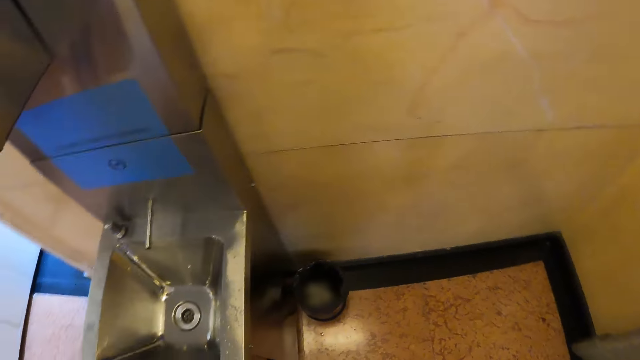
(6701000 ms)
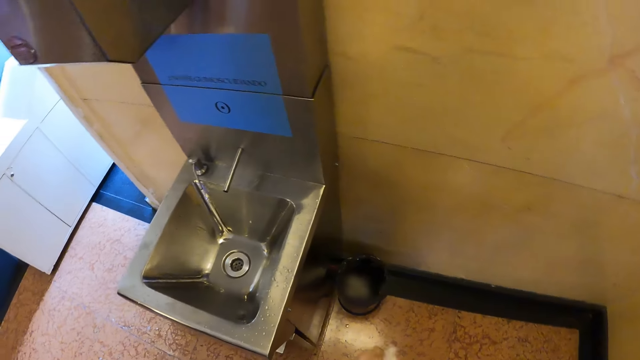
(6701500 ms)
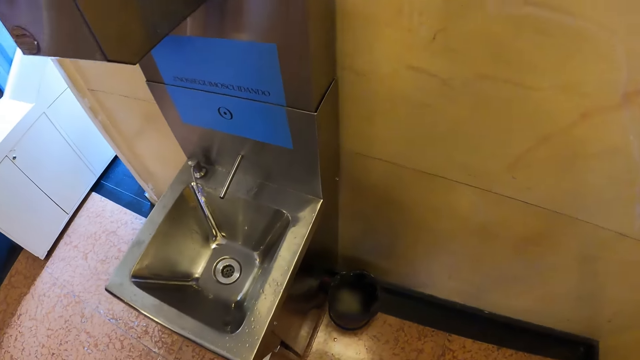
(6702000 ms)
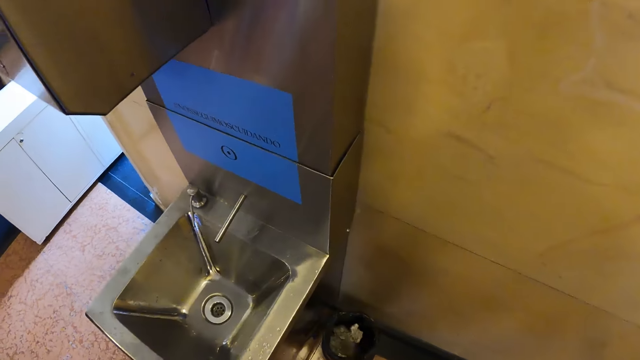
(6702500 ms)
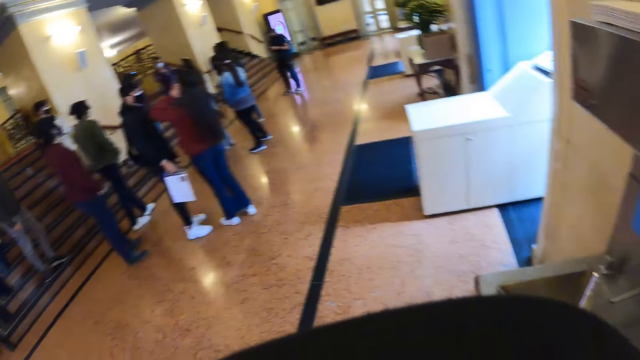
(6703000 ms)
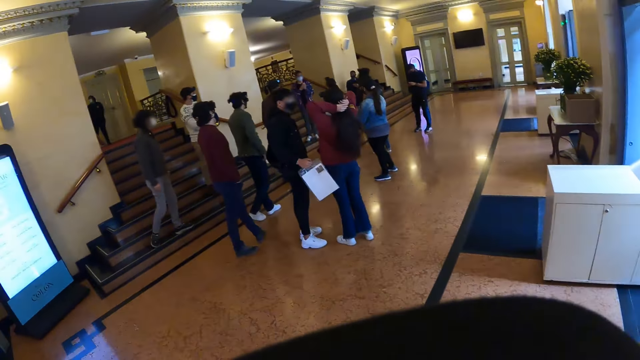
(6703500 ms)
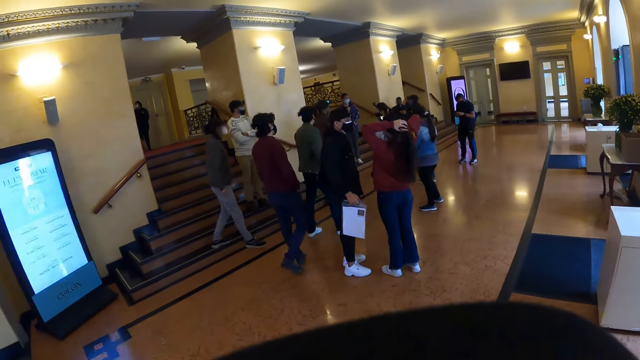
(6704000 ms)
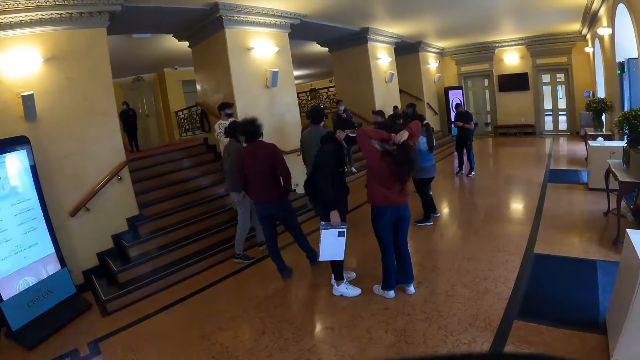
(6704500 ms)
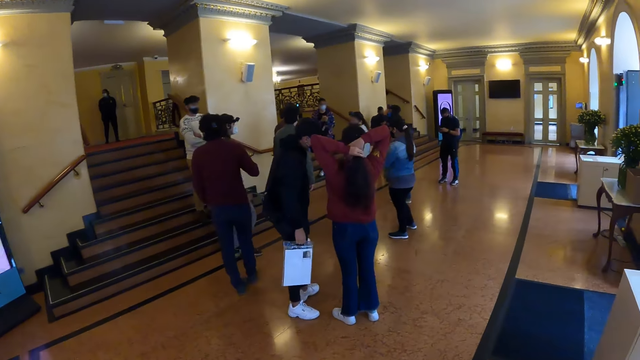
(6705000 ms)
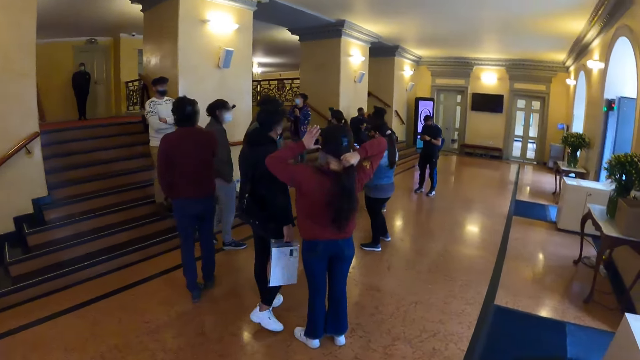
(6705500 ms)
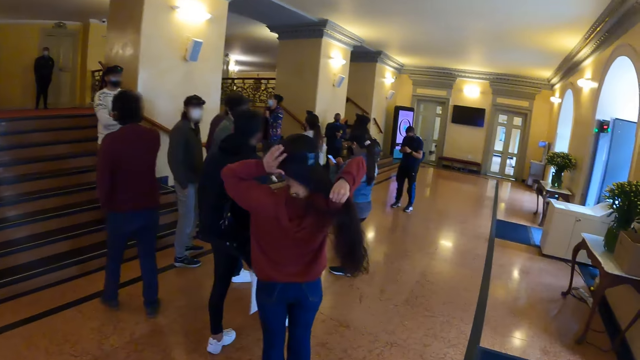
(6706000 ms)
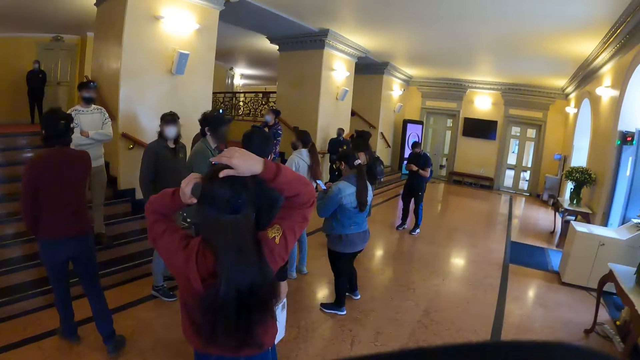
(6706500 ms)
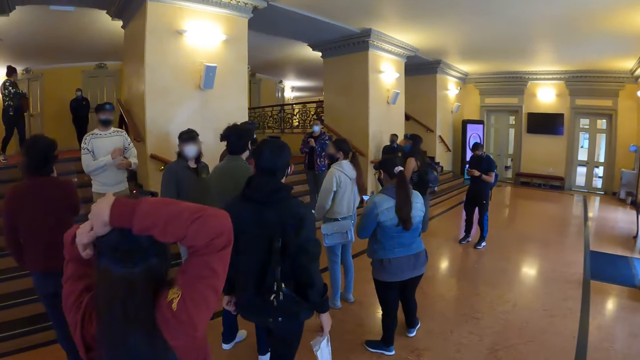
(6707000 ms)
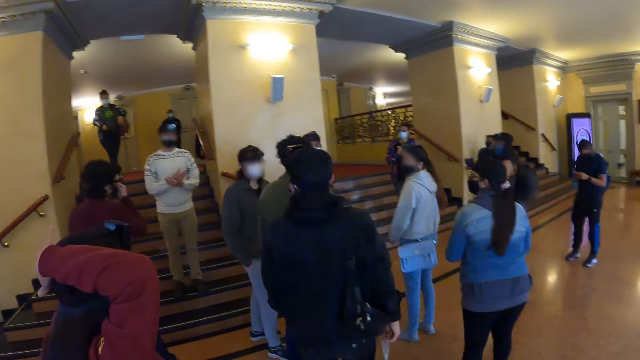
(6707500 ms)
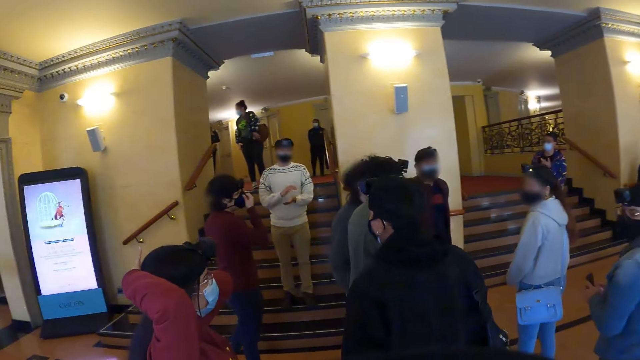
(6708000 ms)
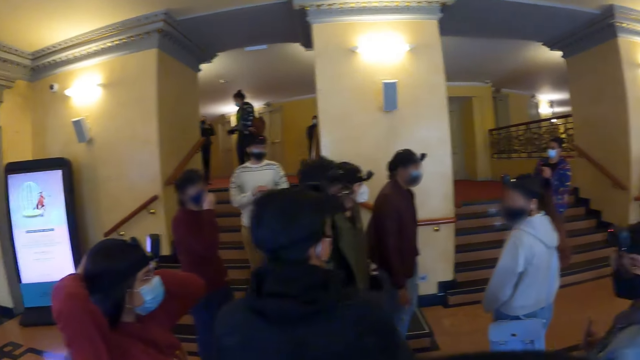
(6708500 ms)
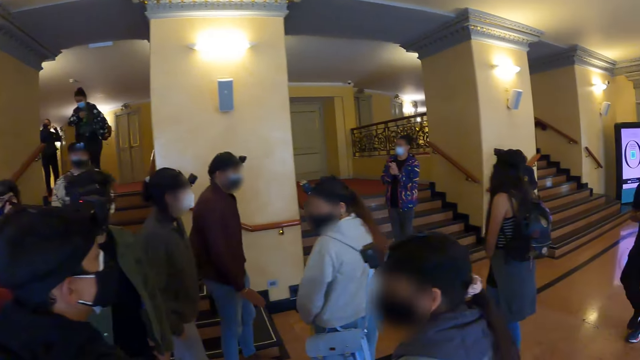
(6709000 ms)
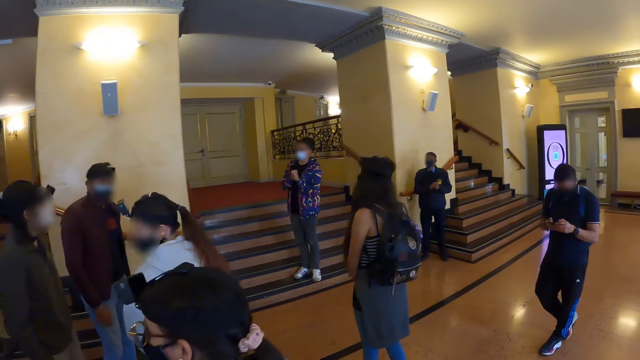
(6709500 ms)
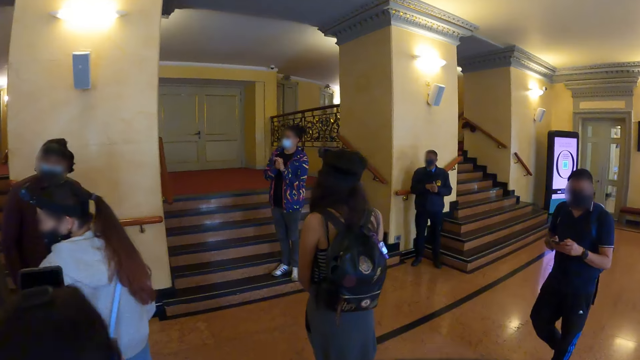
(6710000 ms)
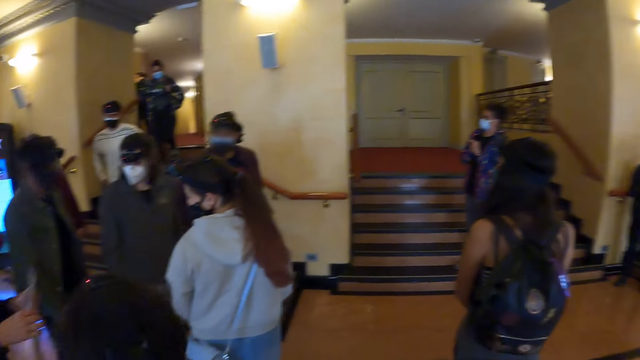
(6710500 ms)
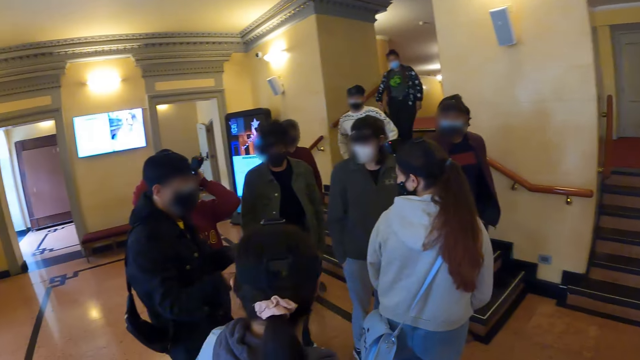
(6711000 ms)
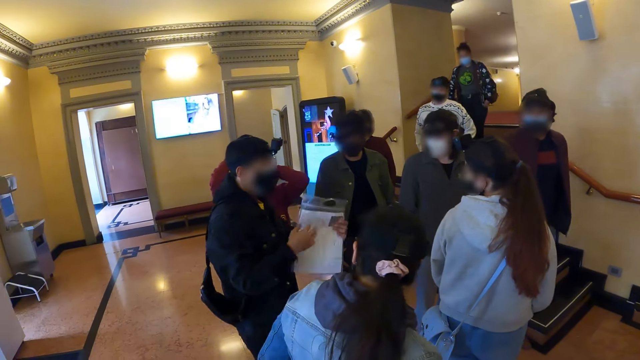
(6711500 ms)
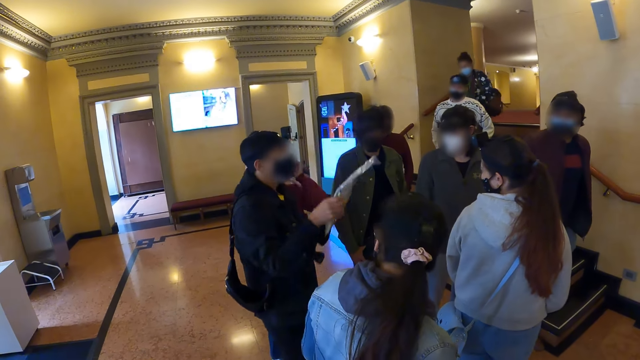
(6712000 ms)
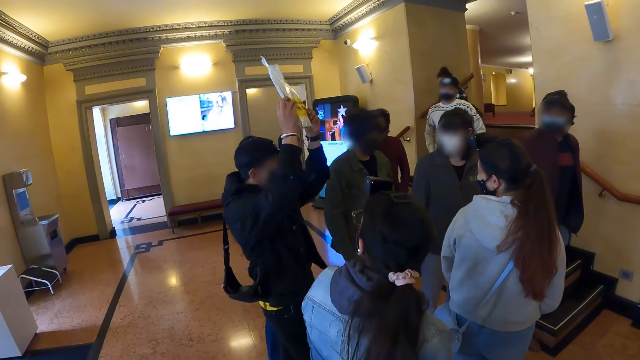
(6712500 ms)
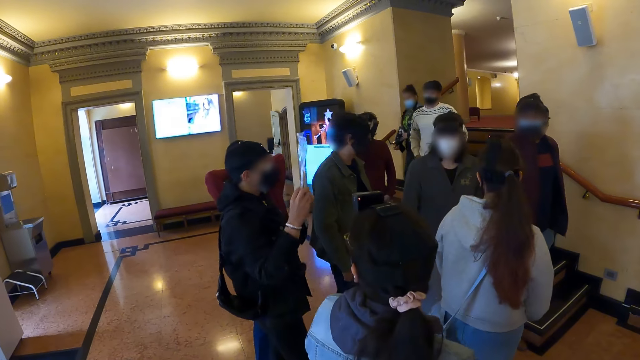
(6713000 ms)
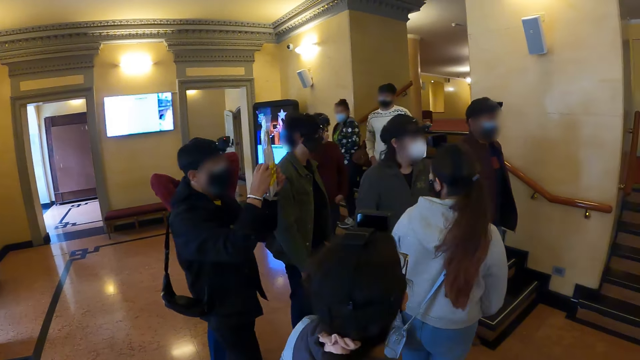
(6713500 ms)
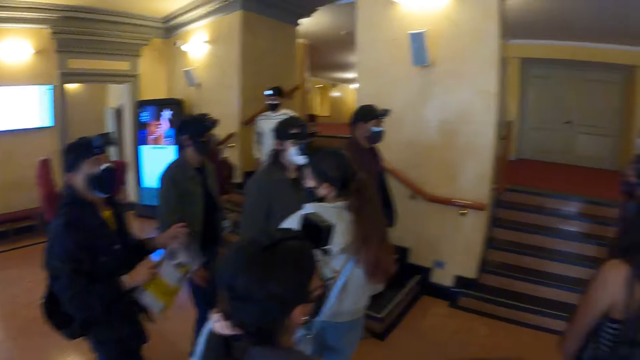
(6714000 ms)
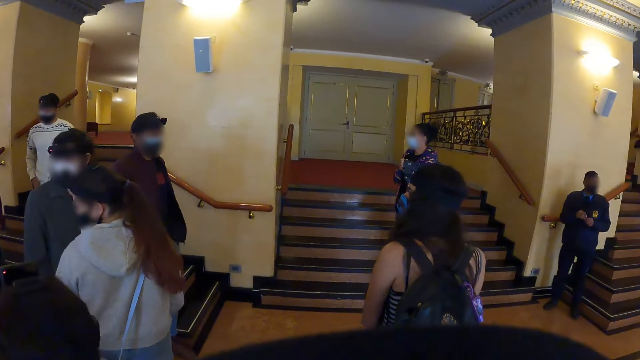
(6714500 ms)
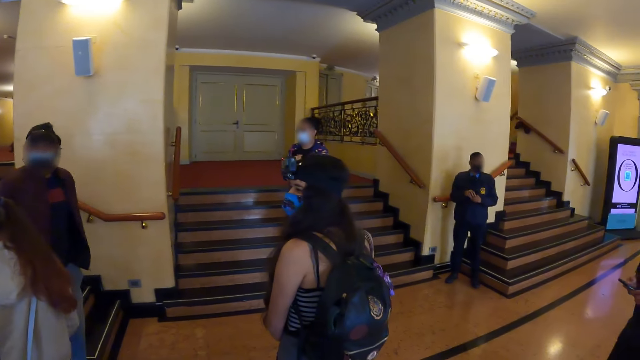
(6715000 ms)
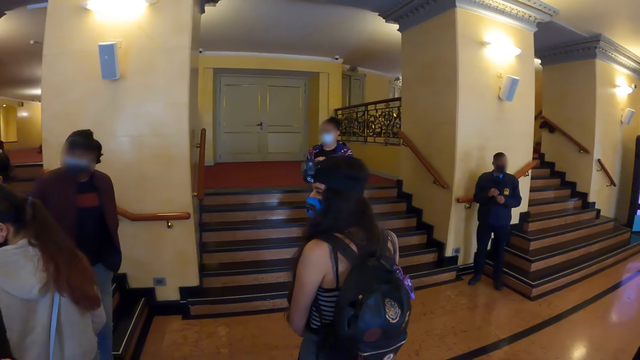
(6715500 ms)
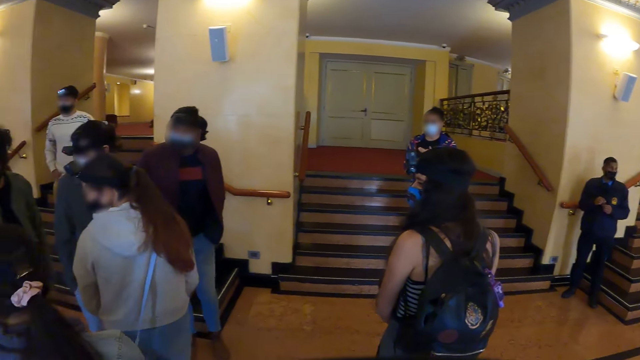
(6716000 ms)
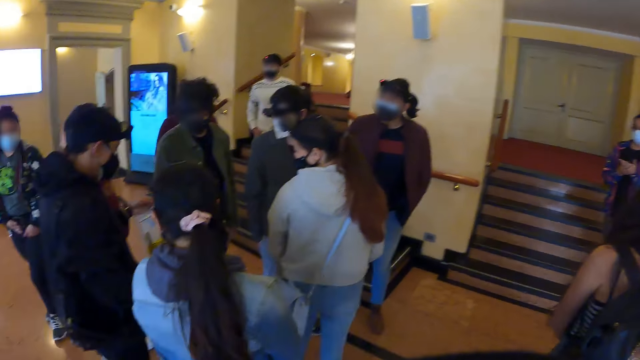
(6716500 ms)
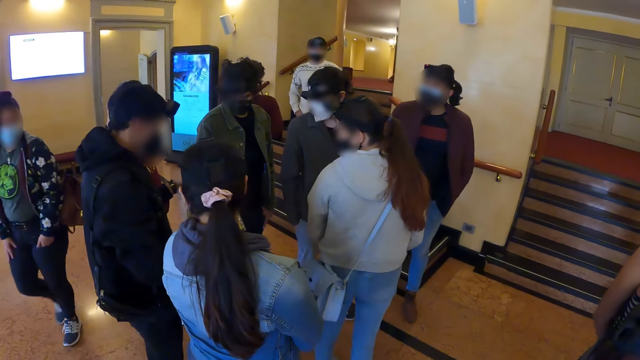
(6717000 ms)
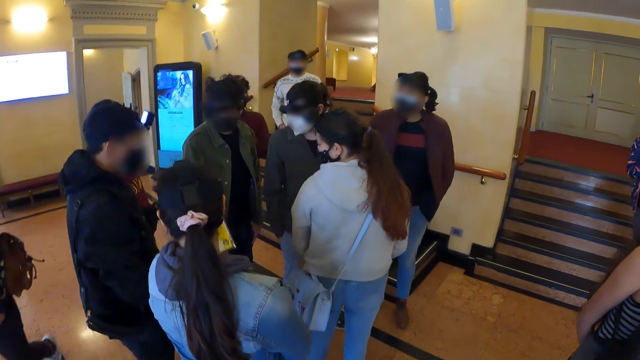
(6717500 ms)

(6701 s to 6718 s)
The camera wearer drops the paper towel in a bin. They look around. A woman holds hair. Another woman lifts a paper bag. The camera wearer walks around.

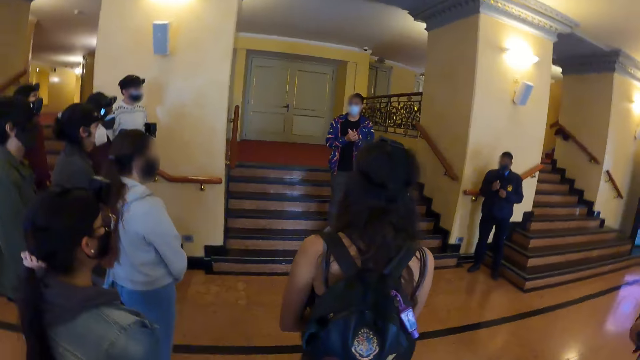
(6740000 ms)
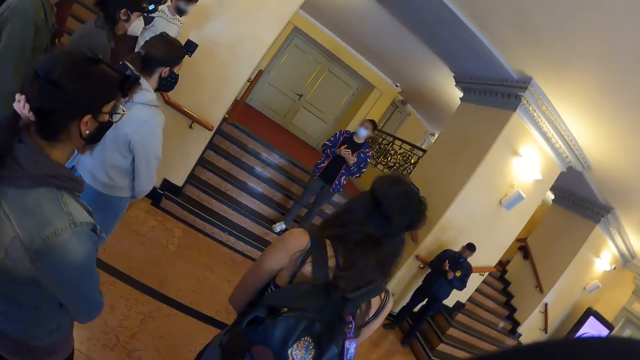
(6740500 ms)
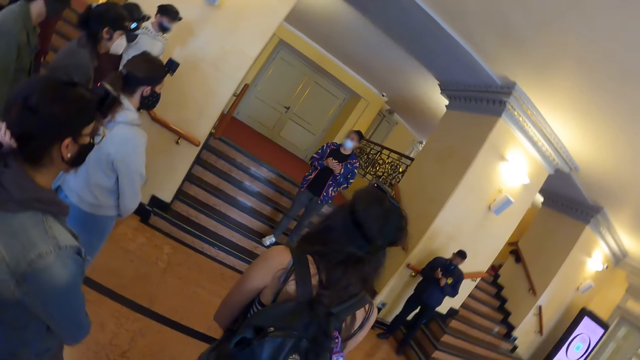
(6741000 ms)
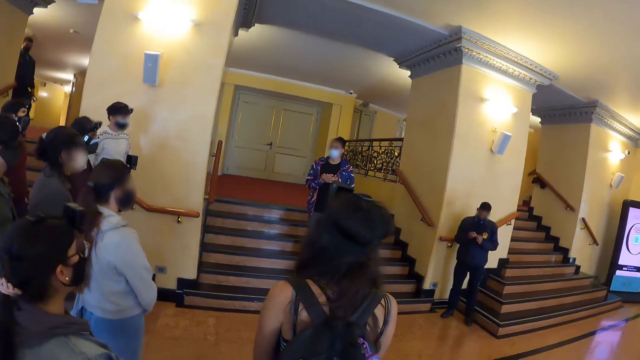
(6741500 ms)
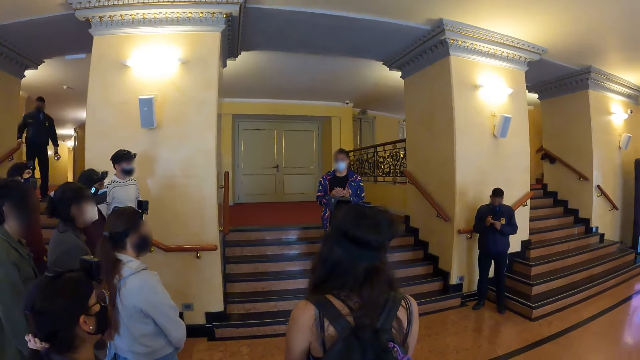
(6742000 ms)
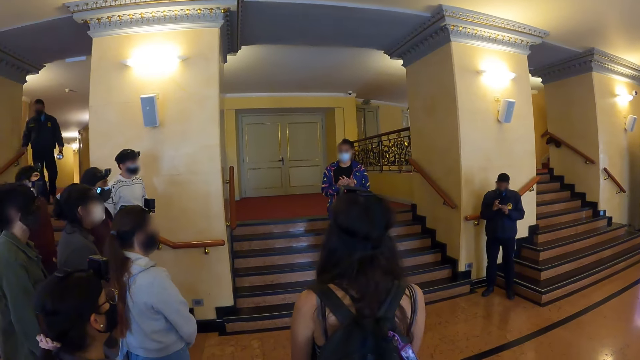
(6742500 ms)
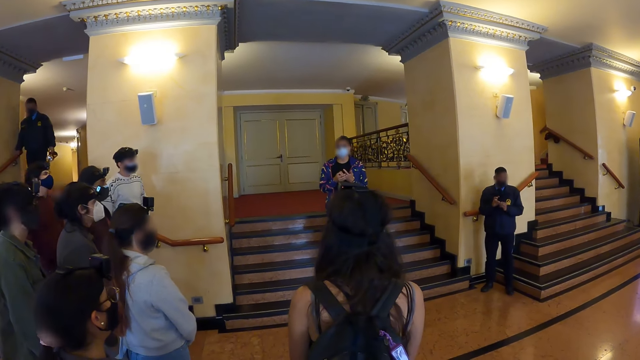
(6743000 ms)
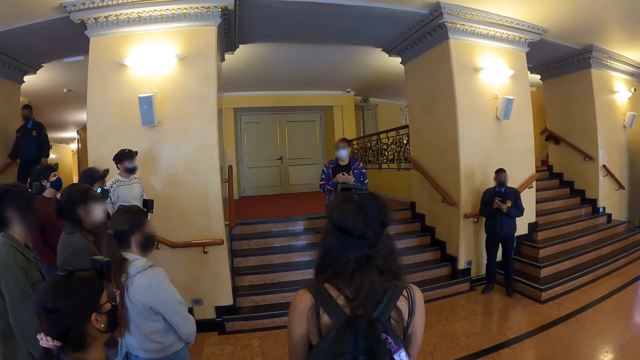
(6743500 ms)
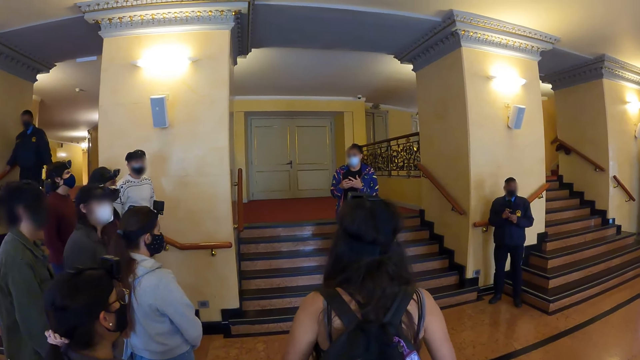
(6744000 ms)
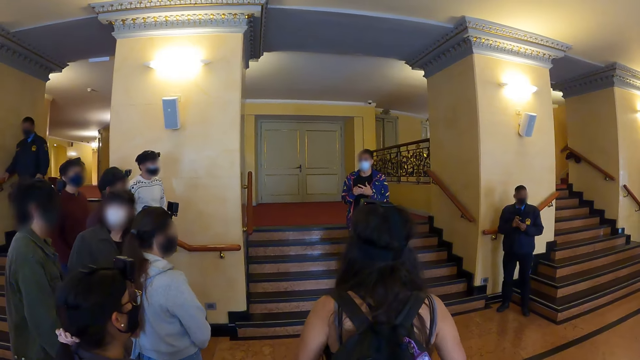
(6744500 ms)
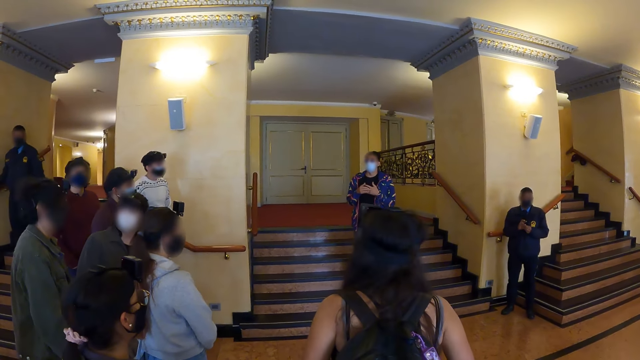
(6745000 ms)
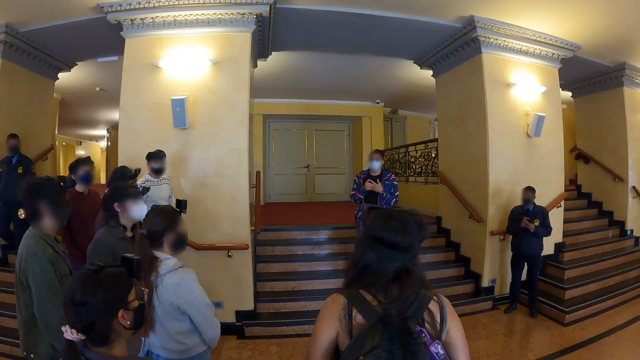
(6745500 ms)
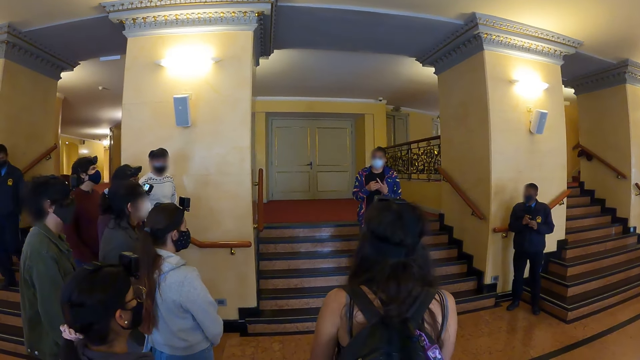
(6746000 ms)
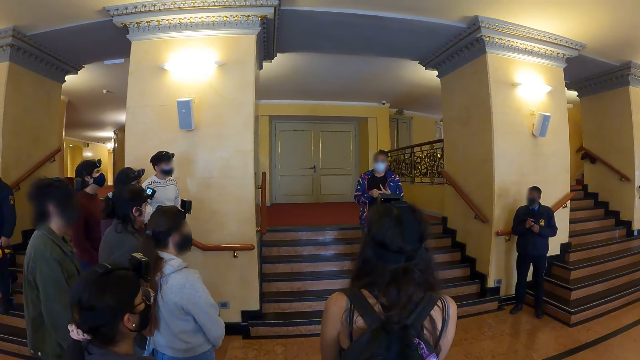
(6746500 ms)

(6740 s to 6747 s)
A man delivers a speech.
